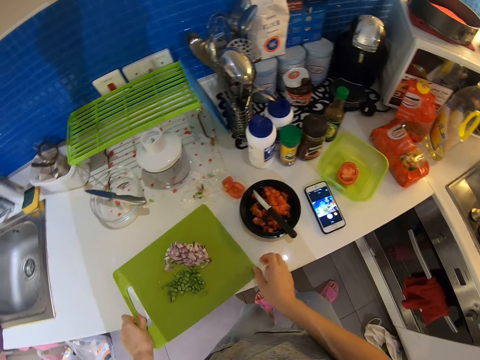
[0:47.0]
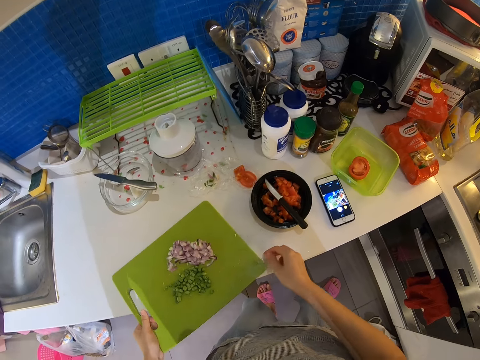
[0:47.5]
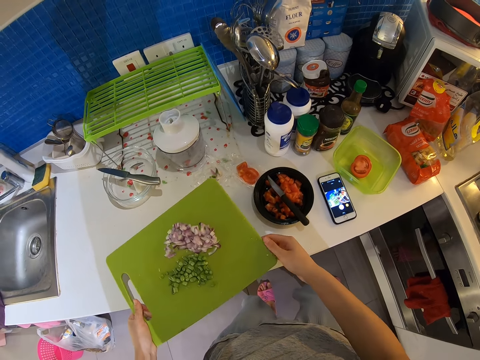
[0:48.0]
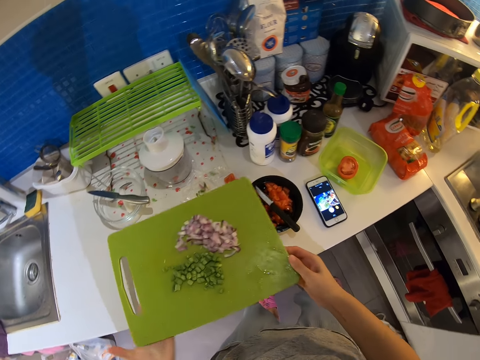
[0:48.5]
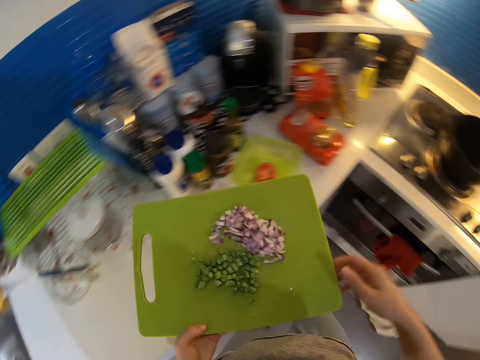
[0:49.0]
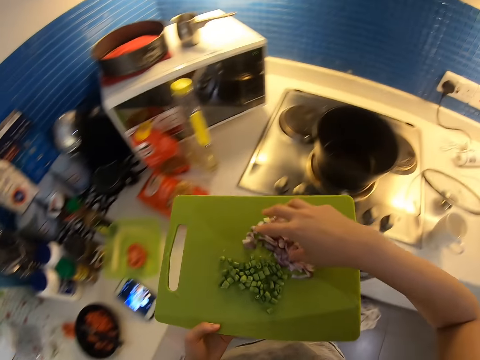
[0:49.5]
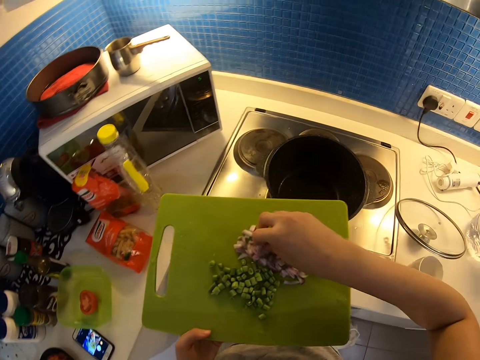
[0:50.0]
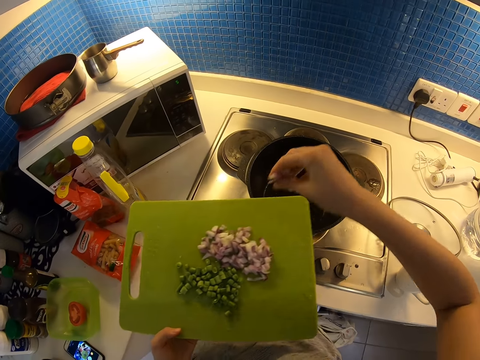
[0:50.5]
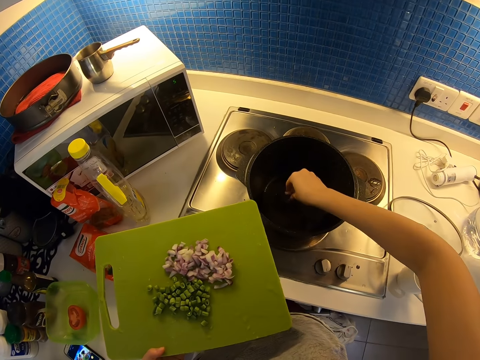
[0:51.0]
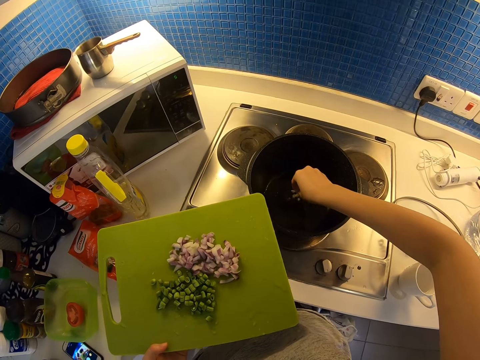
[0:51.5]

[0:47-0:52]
The camera wearer turns towards the electric cooker. He puts the chopped onions into the pot on the electric cooker with his right hand. He picks the onions from the cutting board.

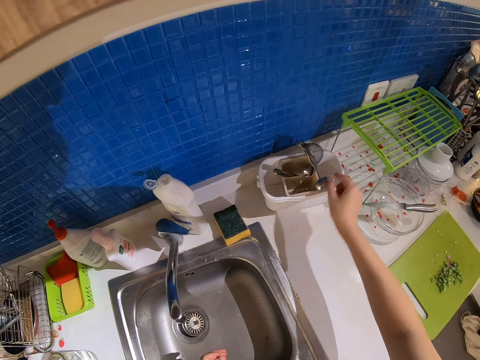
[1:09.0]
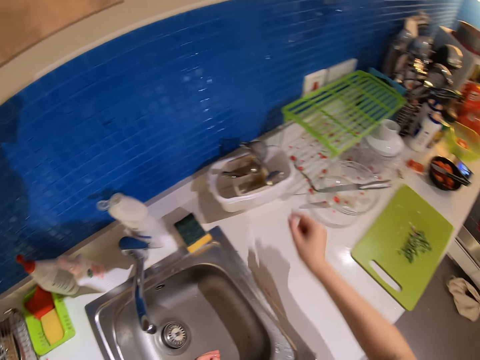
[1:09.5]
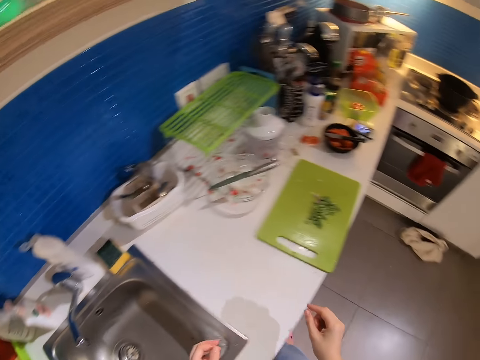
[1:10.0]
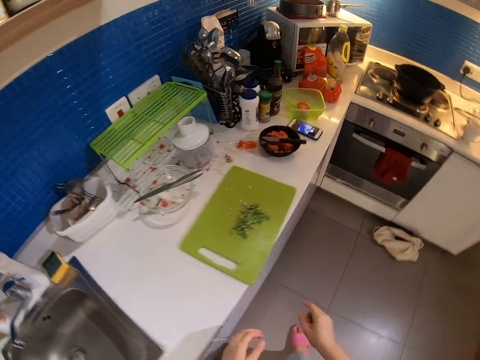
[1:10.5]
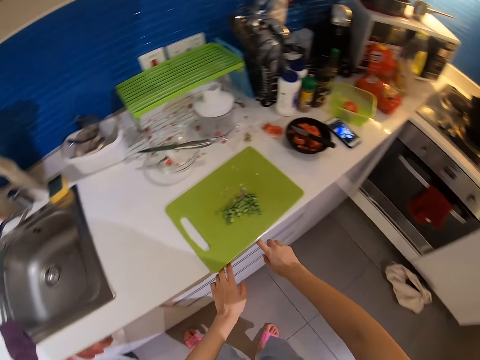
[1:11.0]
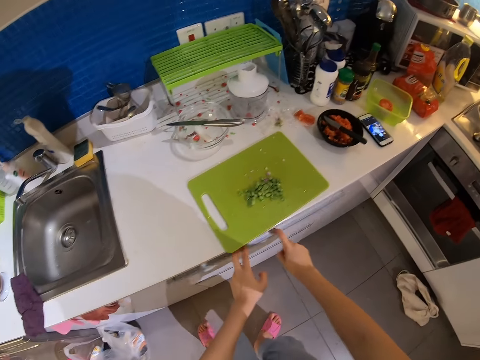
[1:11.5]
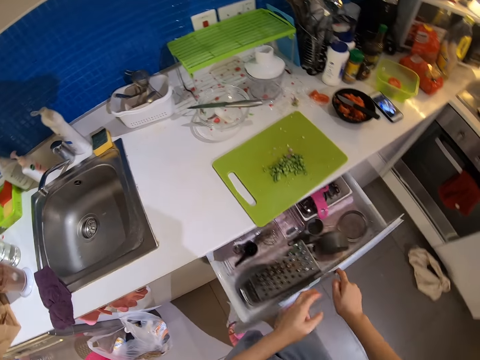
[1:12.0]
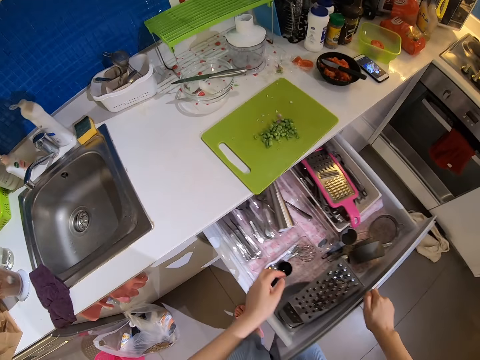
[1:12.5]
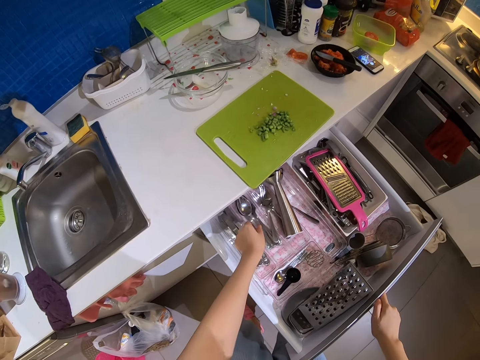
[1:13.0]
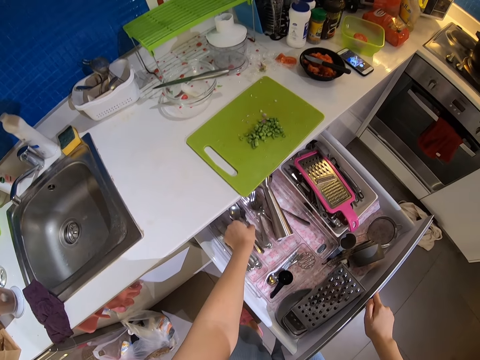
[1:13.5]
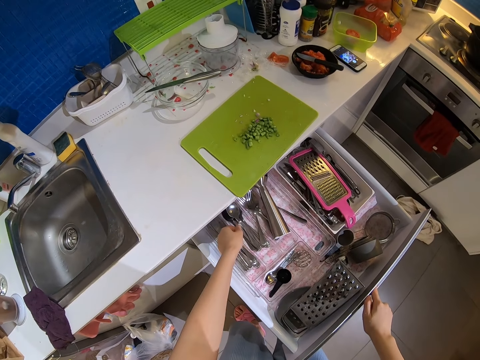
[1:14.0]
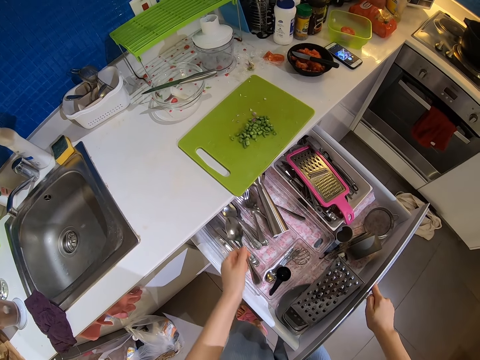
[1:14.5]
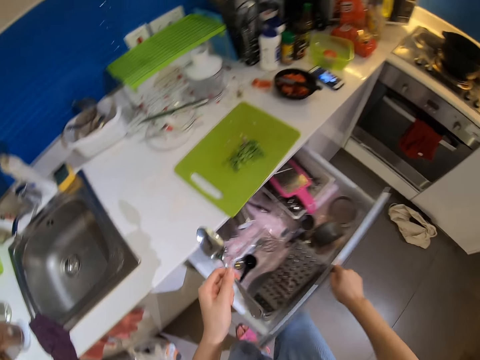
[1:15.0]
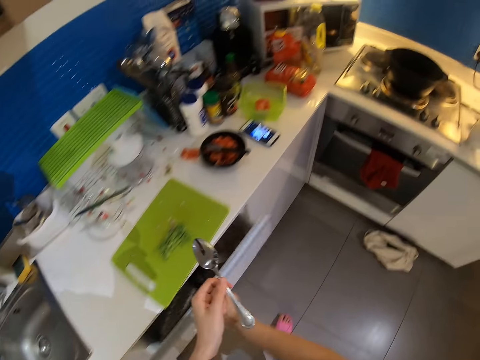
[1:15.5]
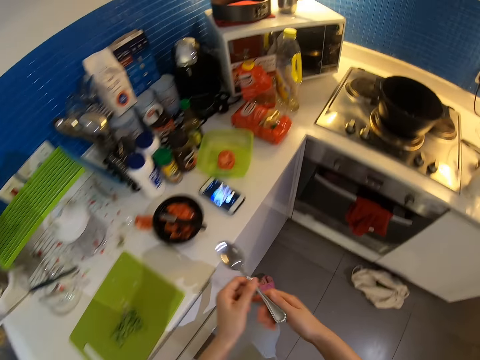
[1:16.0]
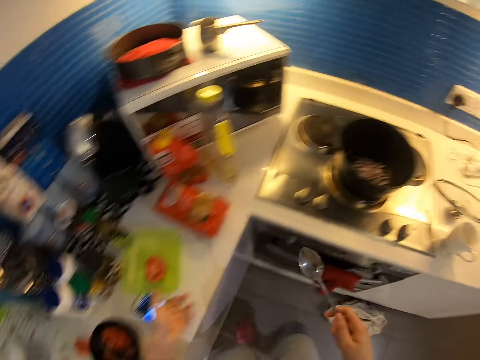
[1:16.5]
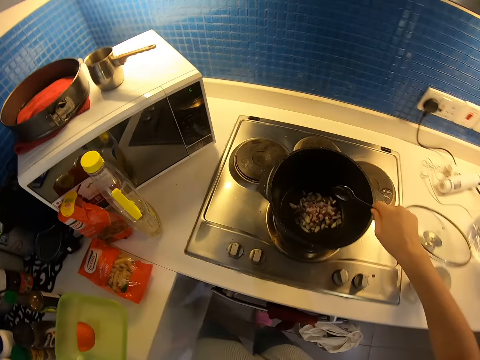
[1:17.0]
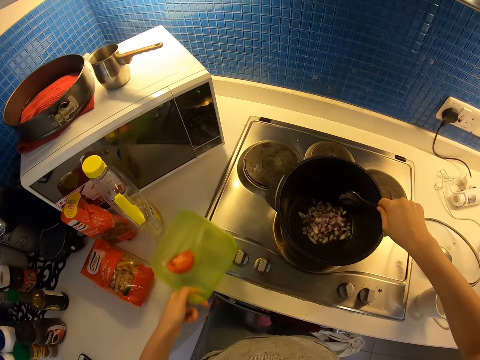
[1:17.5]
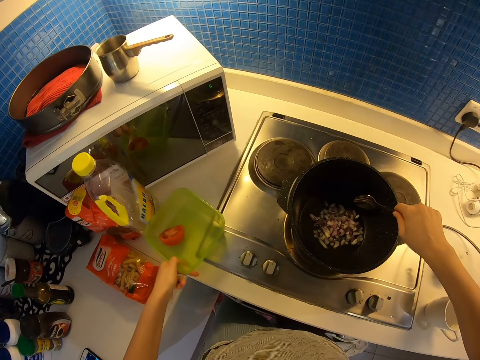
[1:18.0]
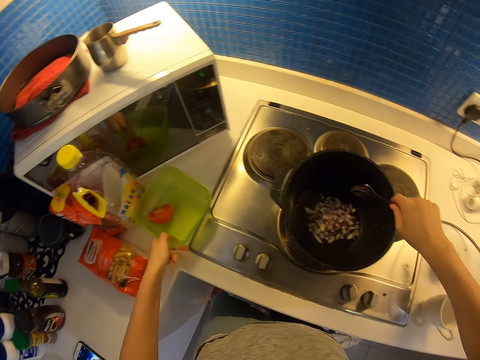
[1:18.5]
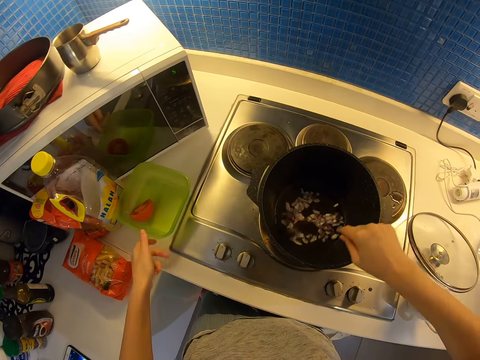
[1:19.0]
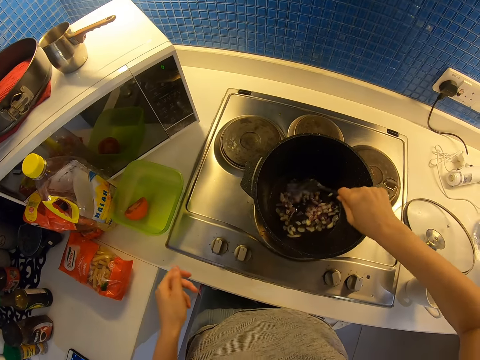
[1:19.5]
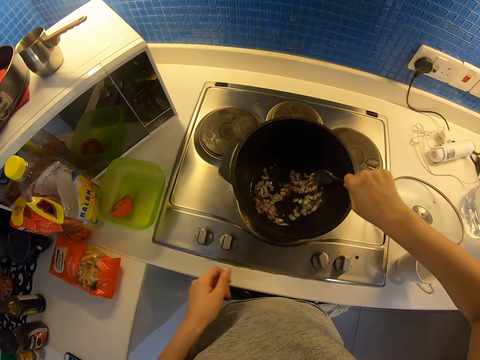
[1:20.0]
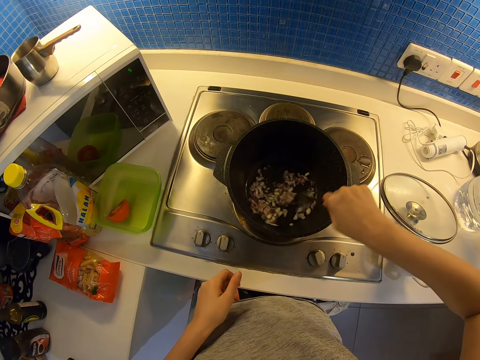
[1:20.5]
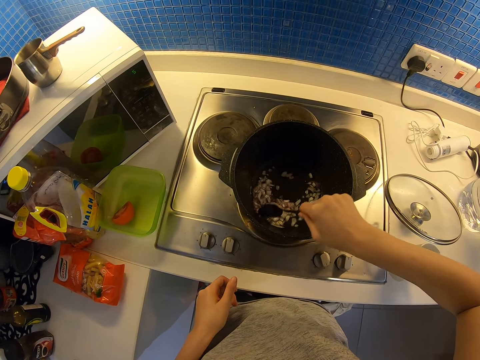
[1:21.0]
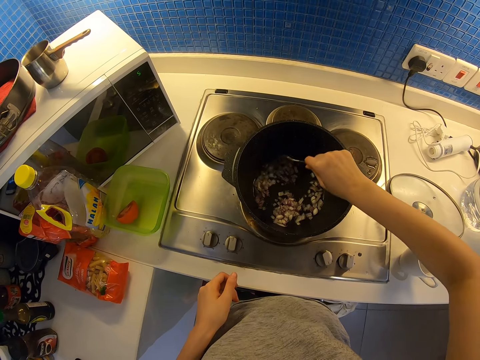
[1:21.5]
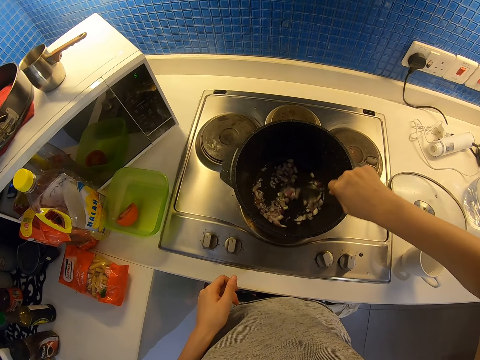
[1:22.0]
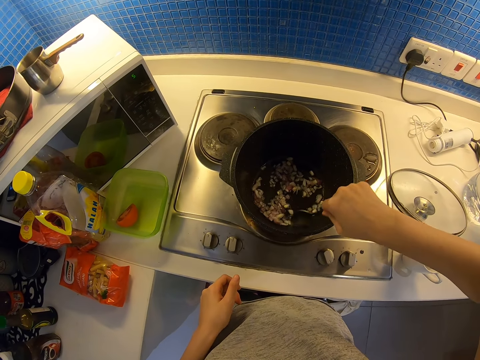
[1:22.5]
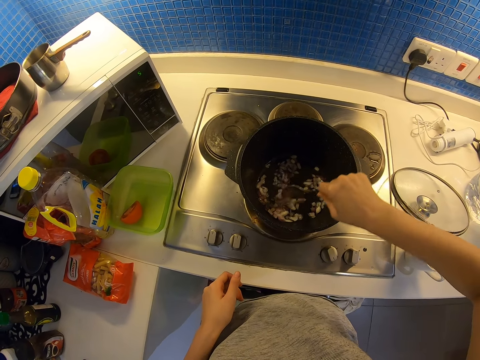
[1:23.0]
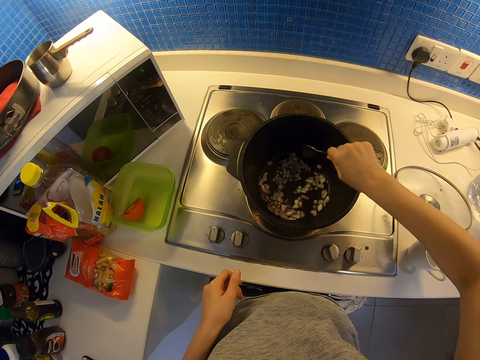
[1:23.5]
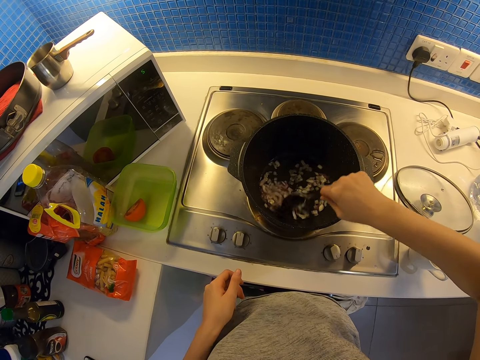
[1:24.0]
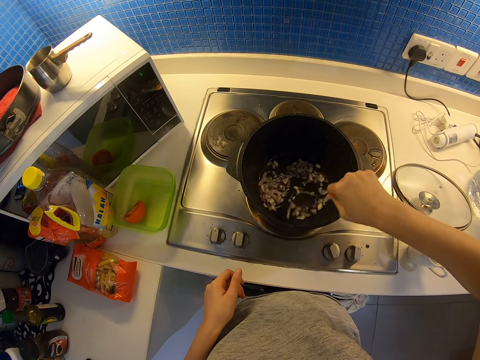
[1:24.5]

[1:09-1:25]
The camera wearer opens a drawer with both hands. He picks a spoon from the drawer with his left hand. He closes the drawer with his right hand. He passes the spoon to his right hand. He walks to the cooker. He moves a container on the kitchen counter with his left hand. He picks a tin from the counter. He stirs the oil and onions in the pot with the spoon in his right hand. He puts the tin on the counter.

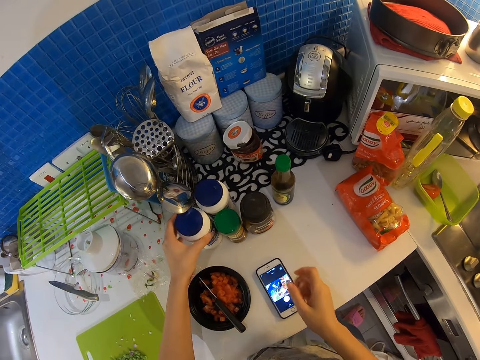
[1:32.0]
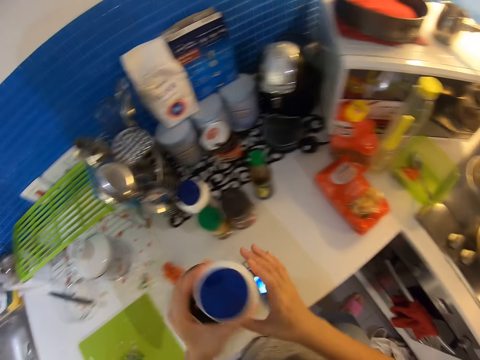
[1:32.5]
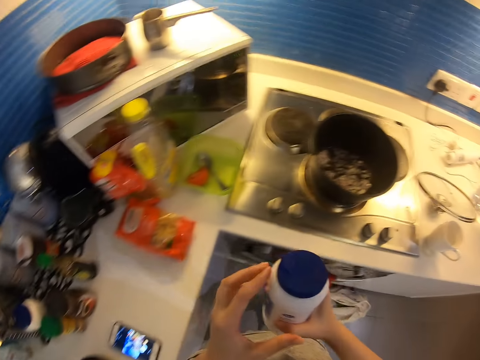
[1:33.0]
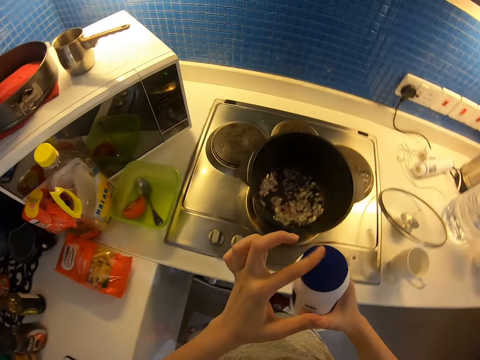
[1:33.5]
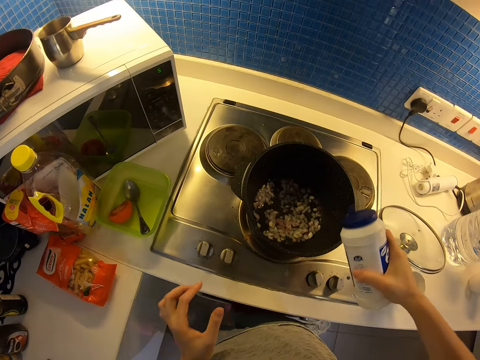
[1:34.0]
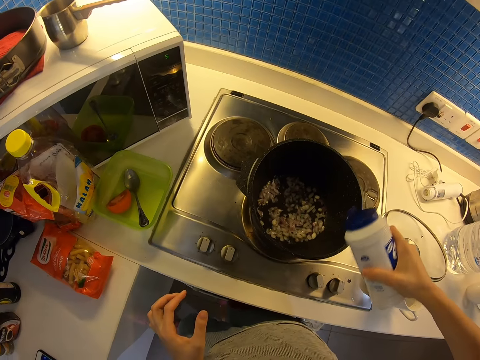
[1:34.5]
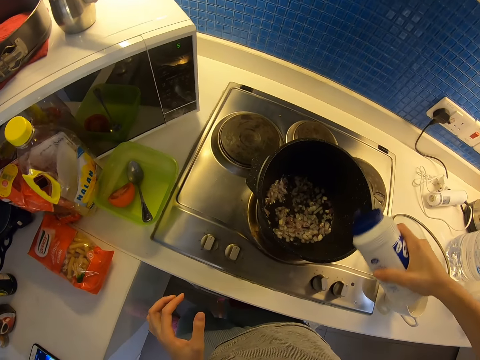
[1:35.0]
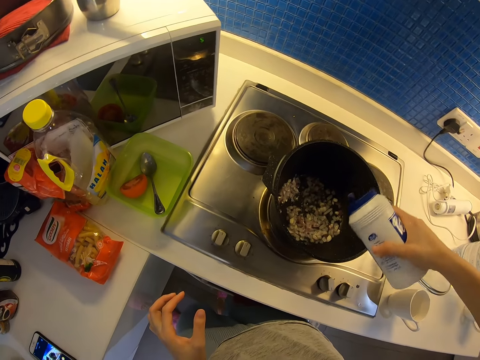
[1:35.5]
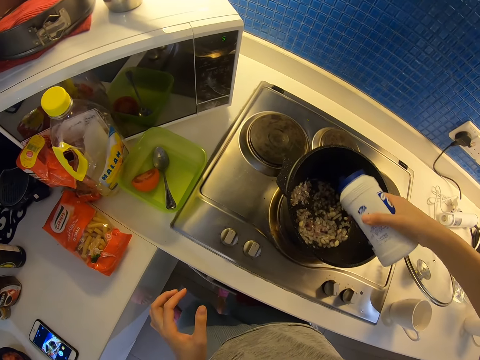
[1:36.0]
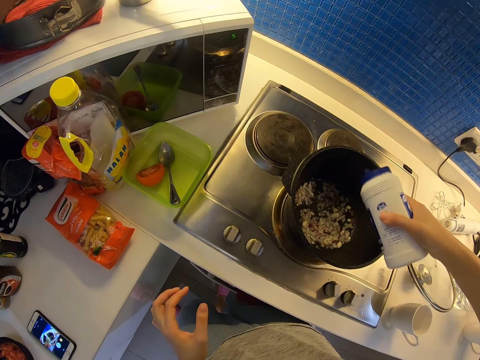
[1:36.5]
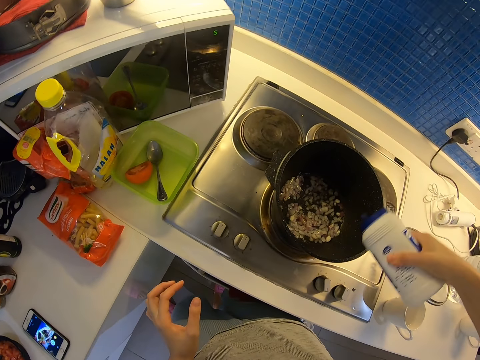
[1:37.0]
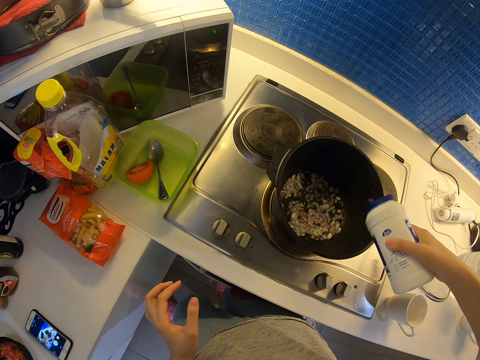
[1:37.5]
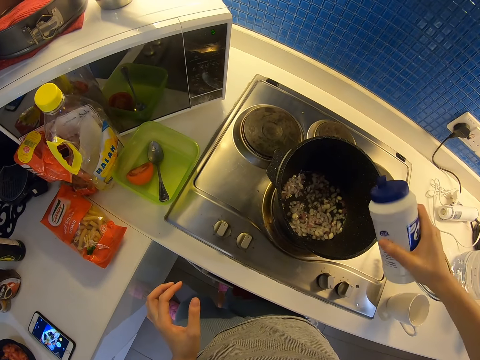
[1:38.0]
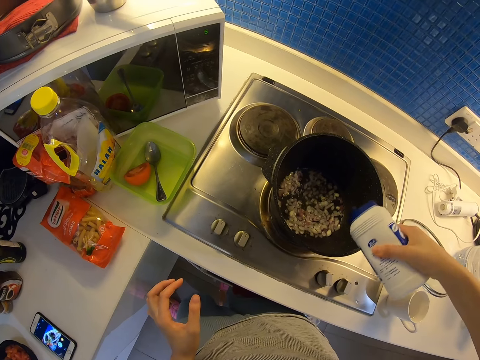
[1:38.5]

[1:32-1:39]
The camera wearer picks an ingredient container from the kitchen counter with his left hand. He passes the ingredient container to his right hand. He opens the ingredient container with his left hand. He pours the ingredient into the pot with his right hand.
